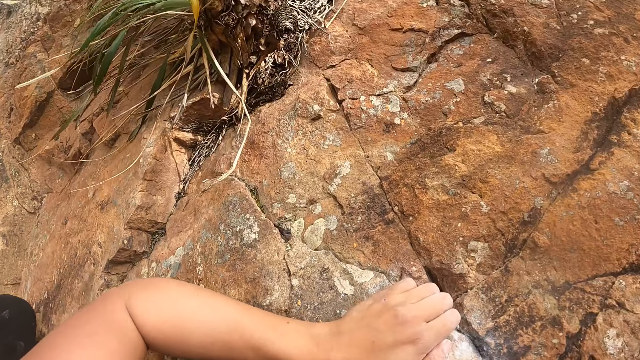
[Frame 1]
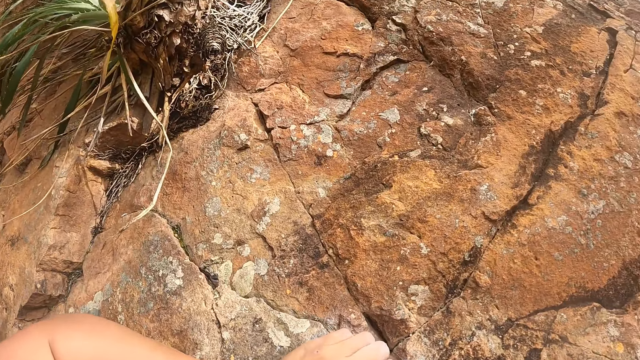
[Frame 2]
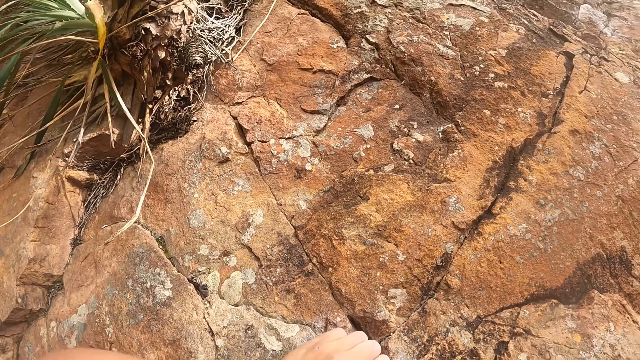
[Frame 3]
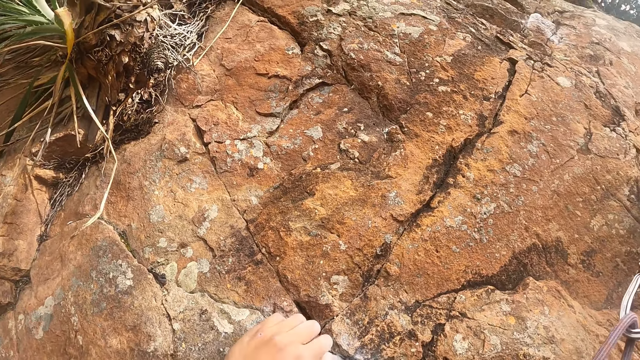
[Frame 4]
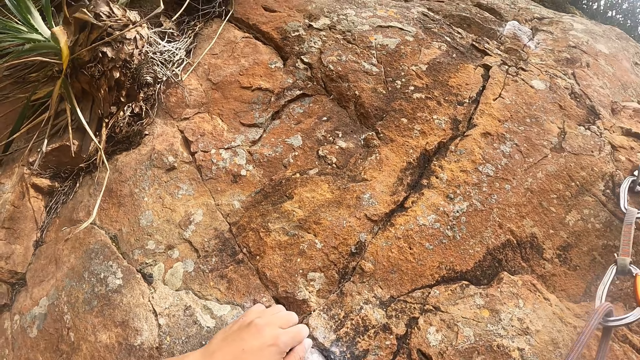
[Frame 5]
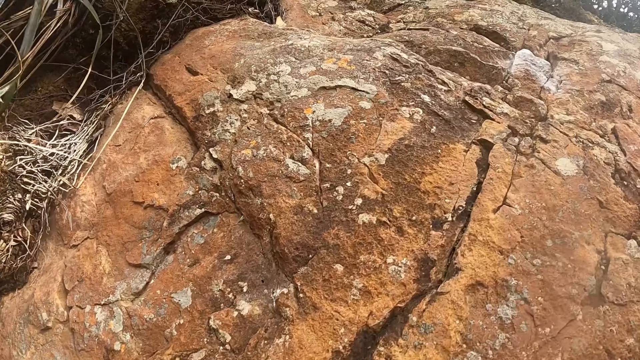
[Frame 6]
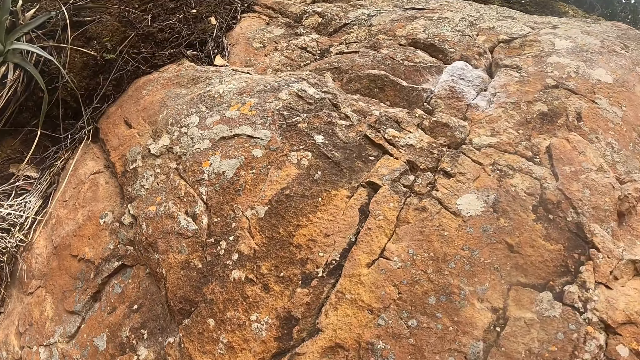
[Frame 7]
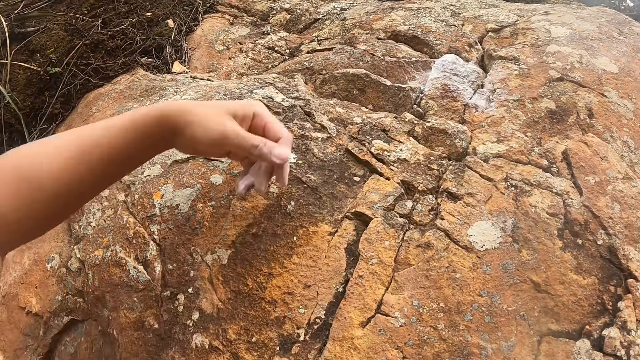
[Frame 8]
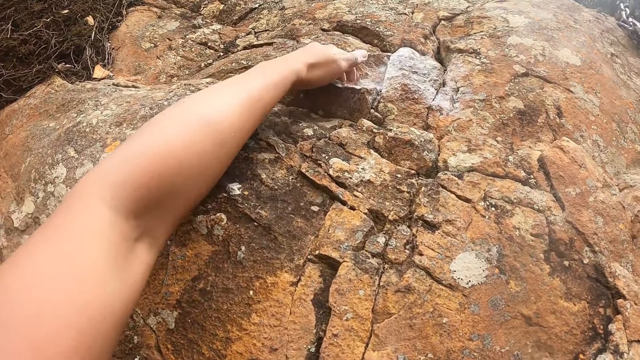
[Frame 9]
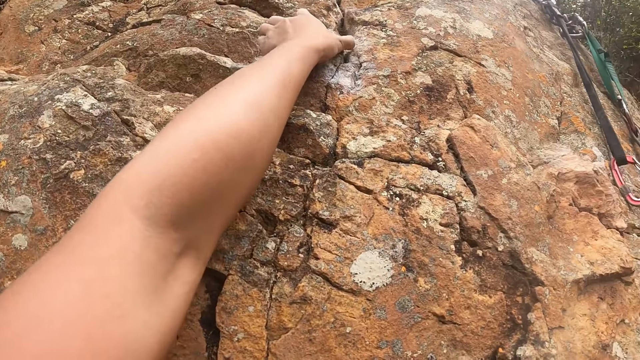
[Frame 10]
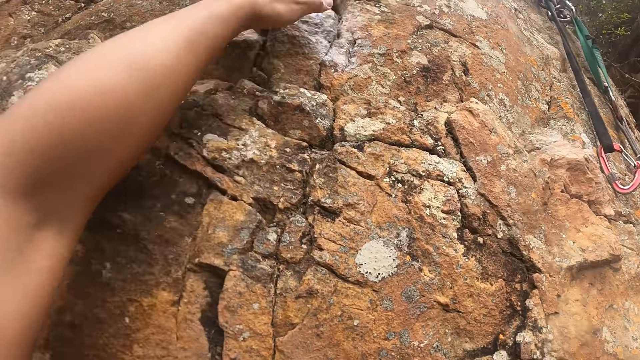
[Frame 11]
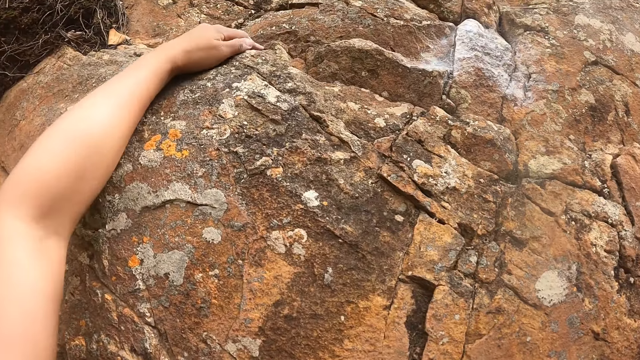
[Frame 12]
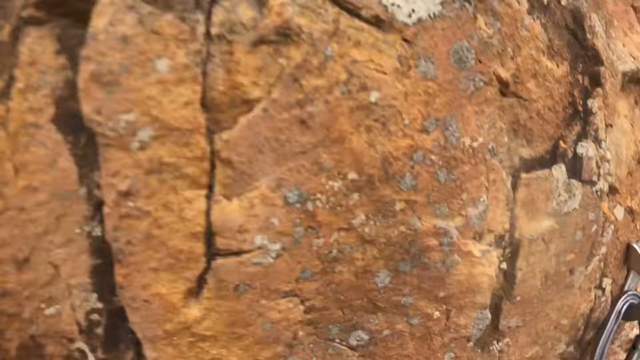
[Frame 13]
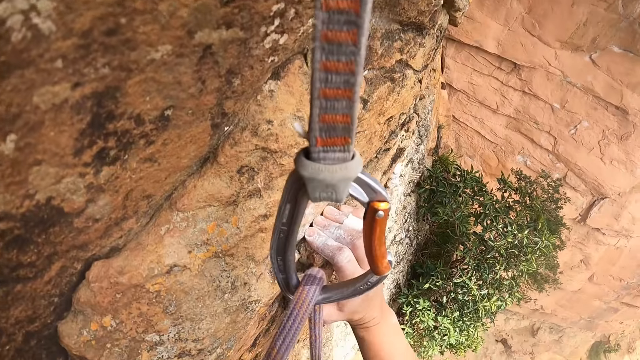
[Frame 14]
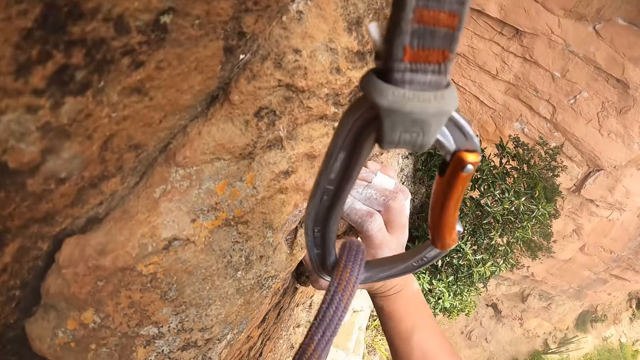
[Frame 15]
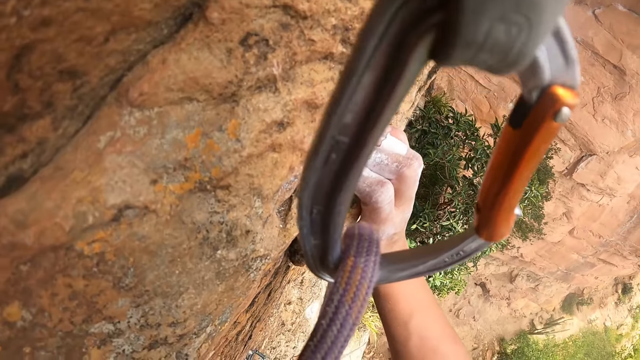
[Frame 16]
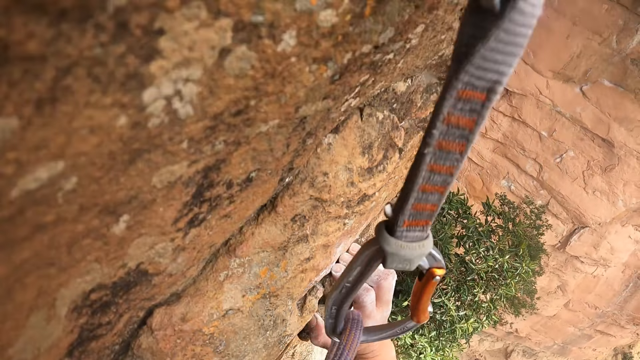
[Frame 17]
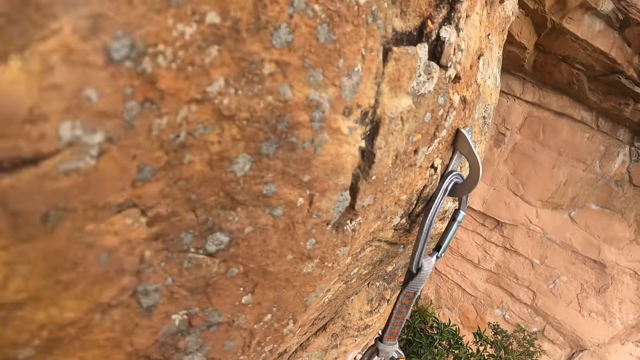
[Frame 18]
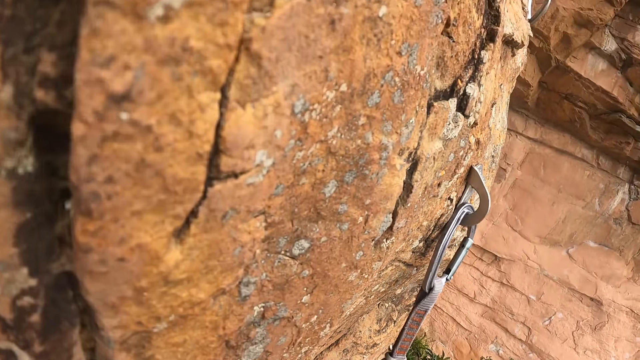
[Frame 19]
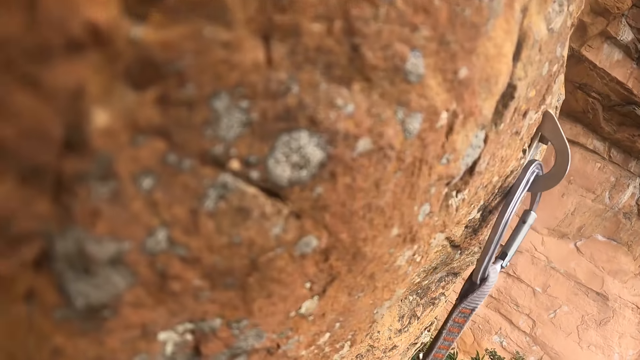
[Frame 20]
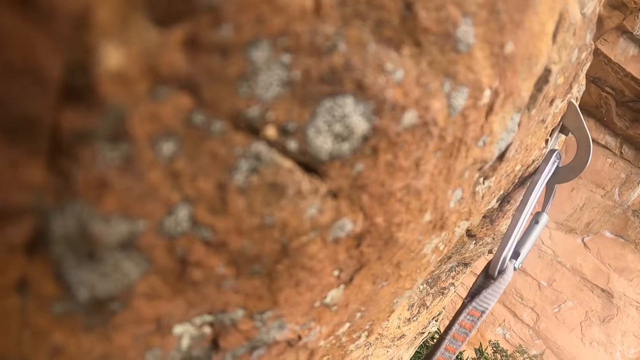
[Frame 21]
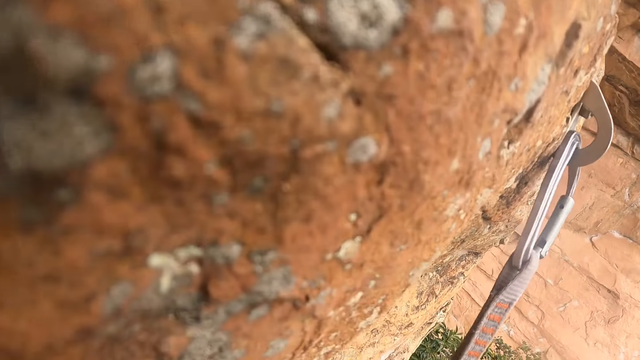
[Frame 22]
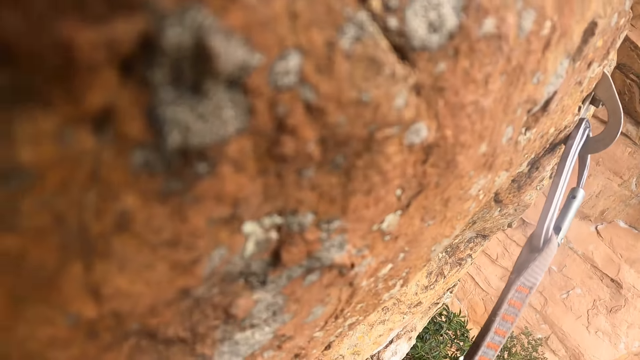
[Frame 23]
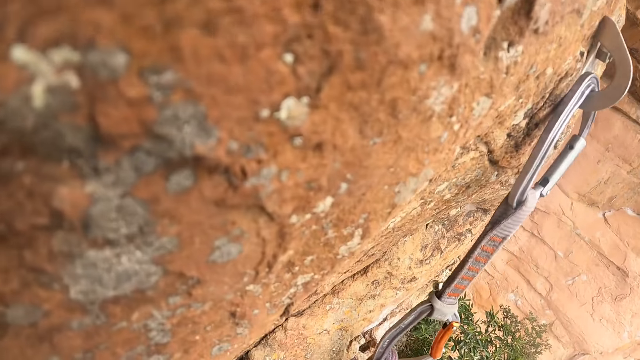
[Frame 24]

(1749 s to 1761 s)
The camera wearer looks around the field. They climb down the rock.

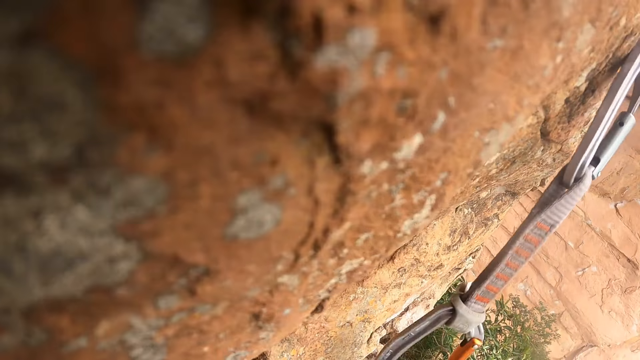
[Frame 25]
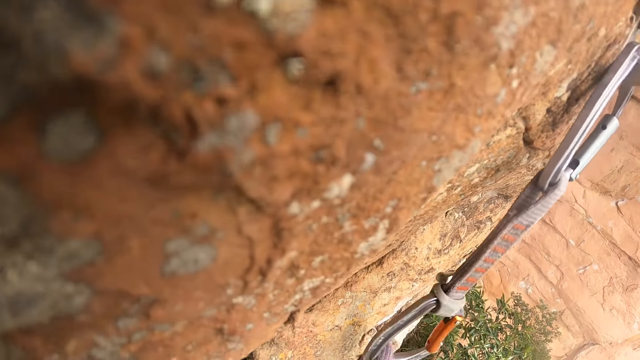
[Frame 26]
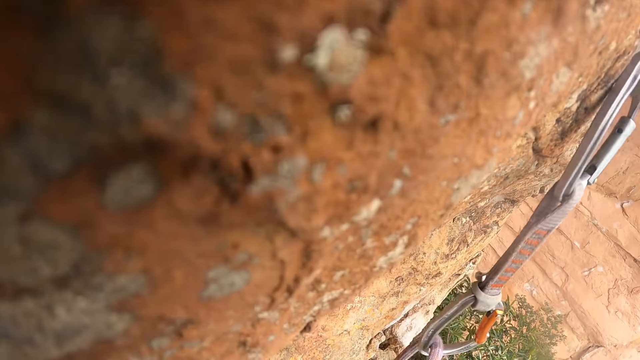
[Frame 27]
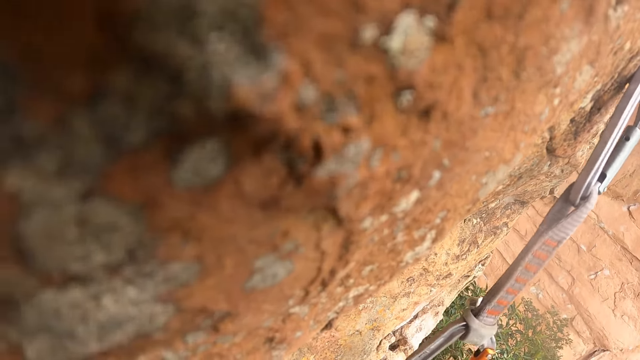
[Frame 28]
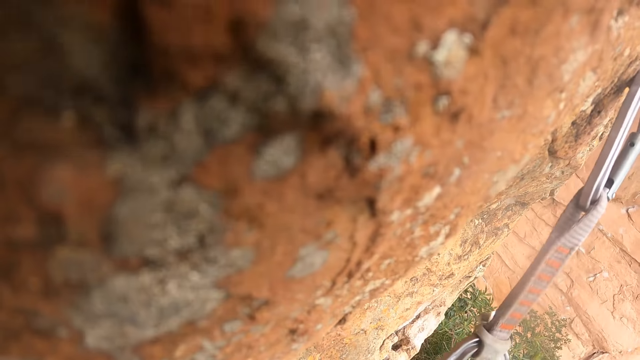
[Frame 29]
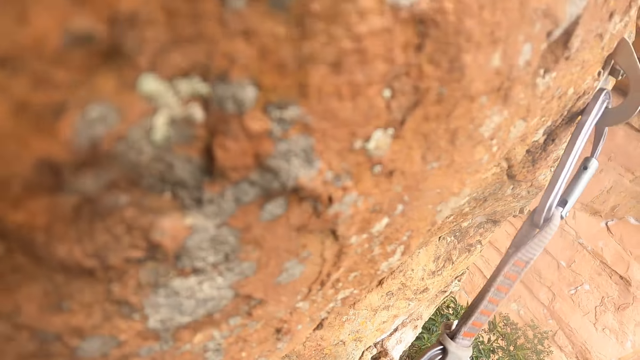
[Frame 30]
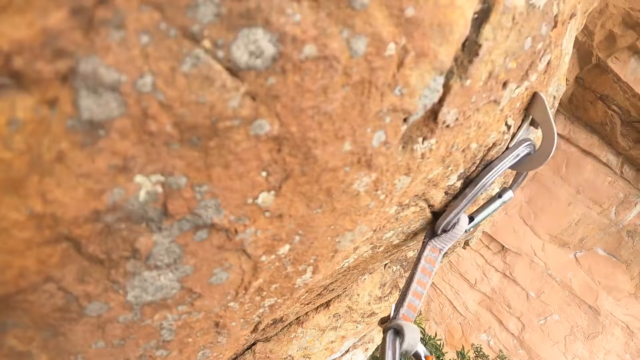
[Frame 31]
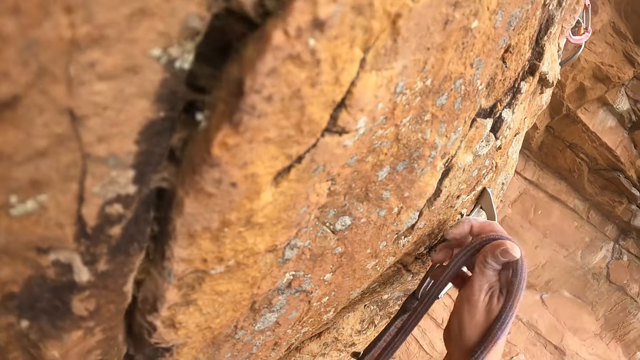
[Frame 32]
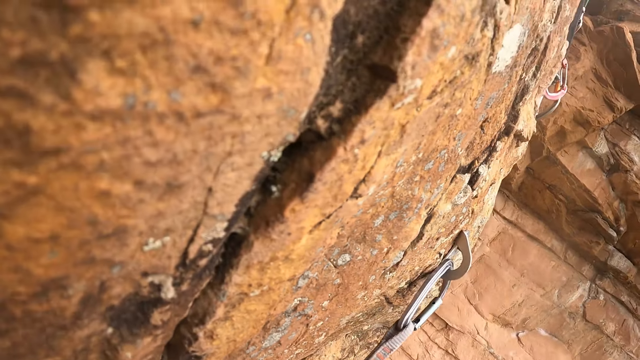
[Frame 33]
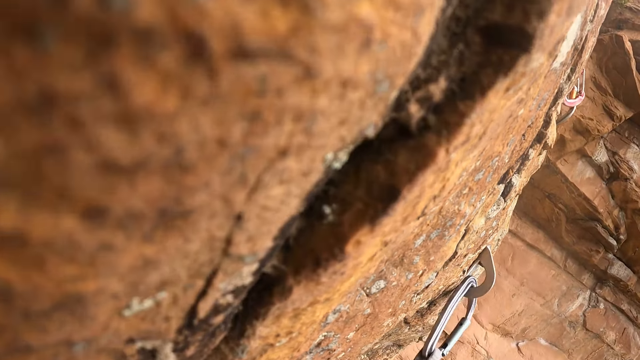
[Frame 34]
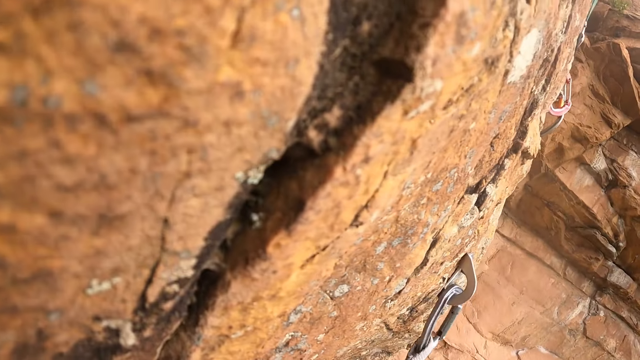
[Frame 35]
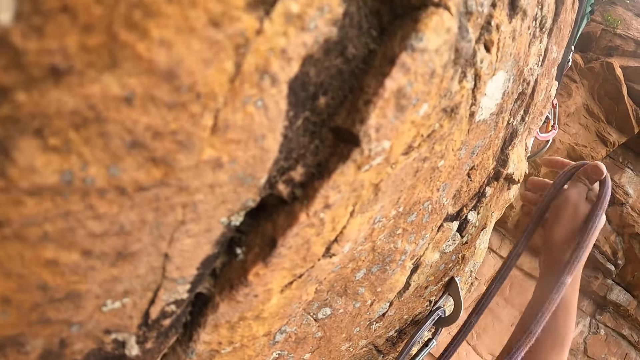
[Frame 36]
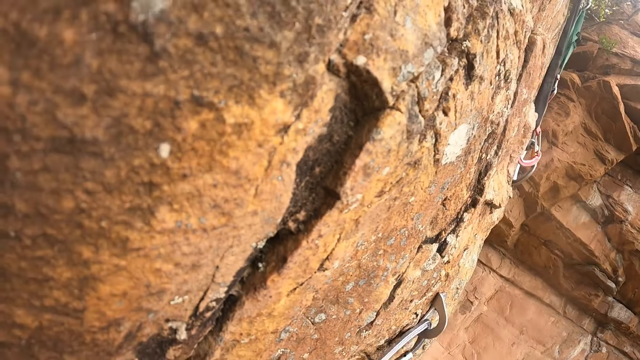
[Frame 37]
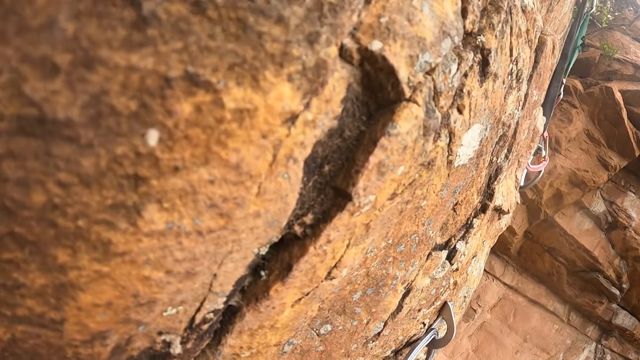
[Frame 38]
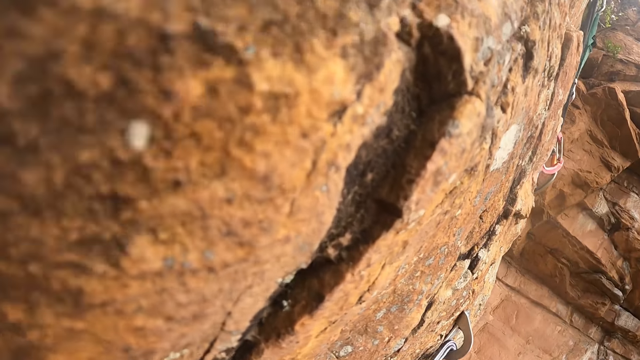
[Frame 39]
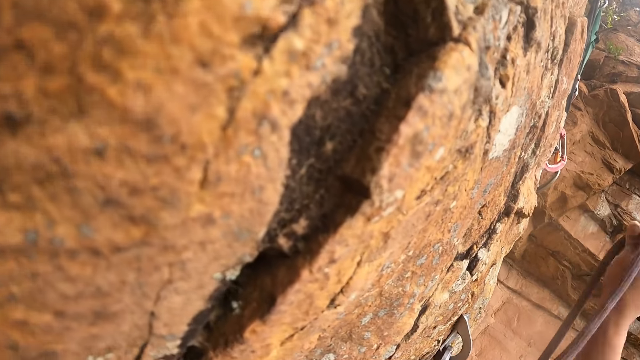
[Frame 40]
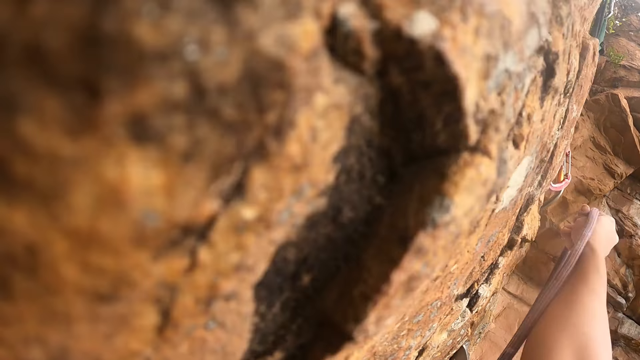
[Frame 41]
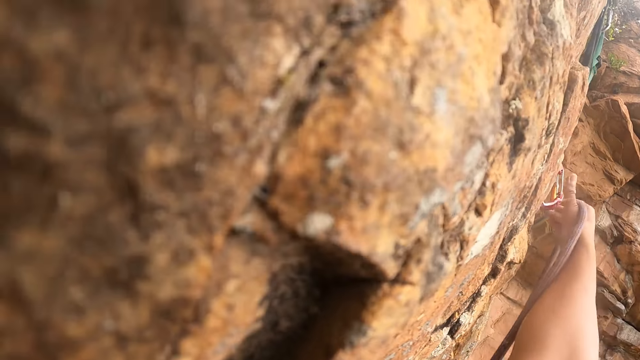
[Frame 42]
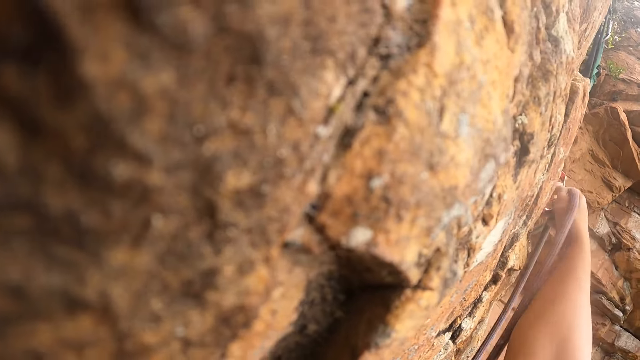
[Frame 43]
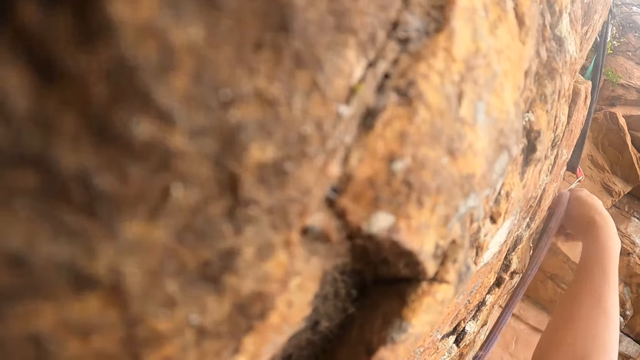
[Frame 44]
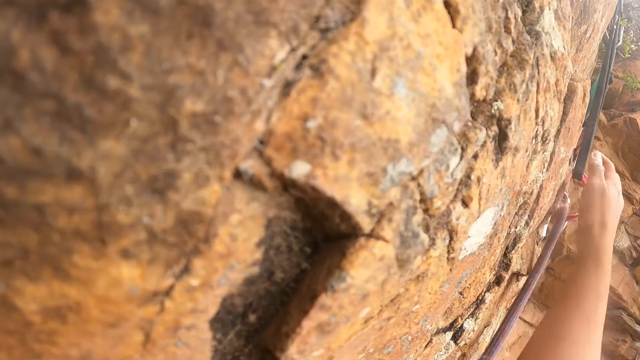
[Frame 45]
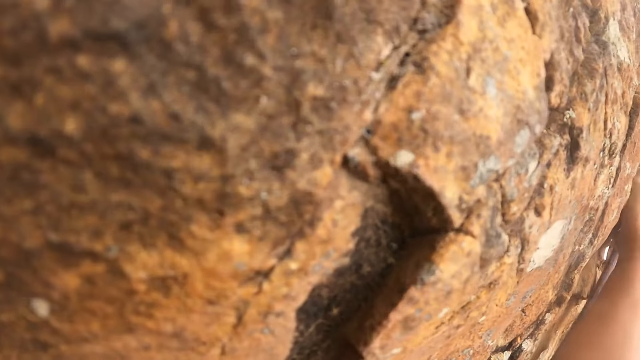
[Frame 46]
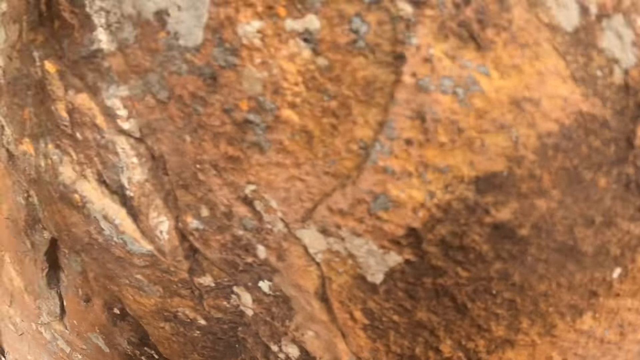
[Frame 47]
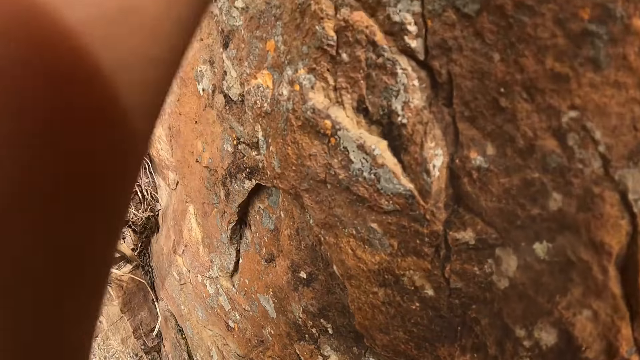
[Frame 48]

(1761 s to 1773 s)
The camera wearer pulls the zipline lanyard. They hang the zipline lanyard on the carabiner.
